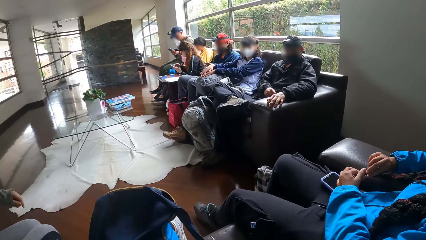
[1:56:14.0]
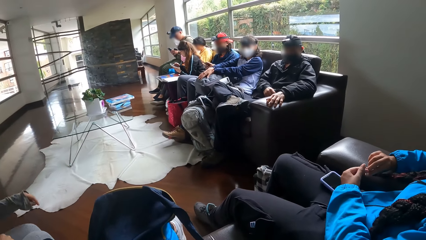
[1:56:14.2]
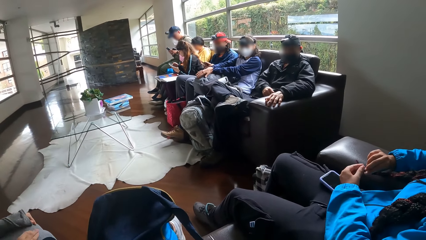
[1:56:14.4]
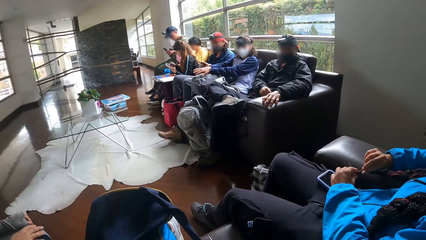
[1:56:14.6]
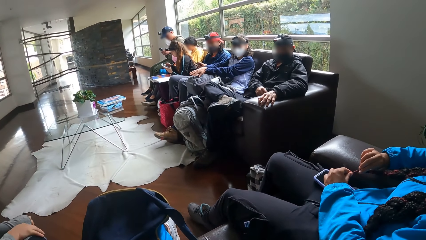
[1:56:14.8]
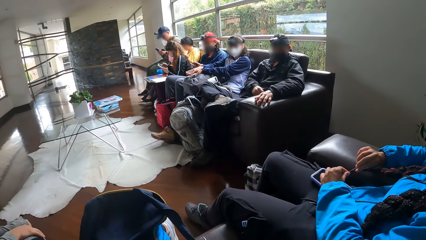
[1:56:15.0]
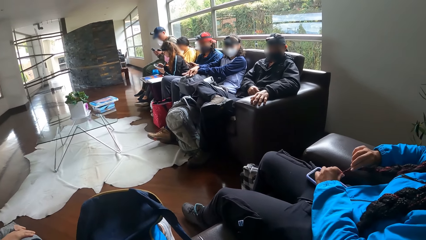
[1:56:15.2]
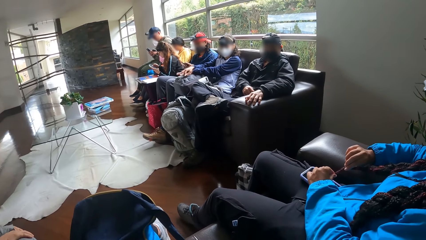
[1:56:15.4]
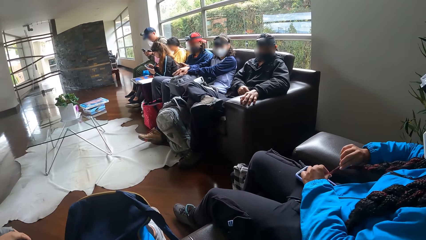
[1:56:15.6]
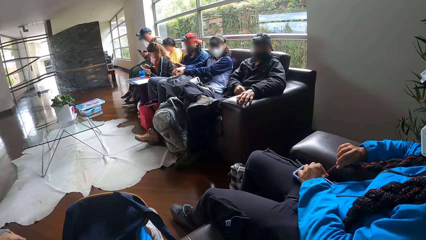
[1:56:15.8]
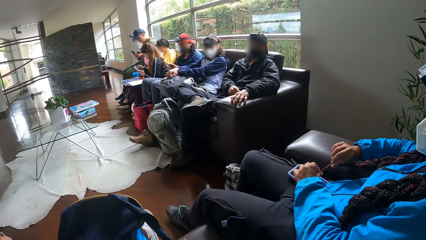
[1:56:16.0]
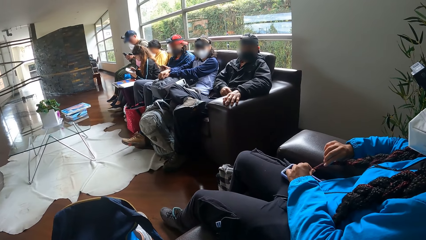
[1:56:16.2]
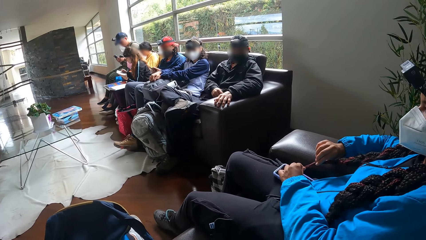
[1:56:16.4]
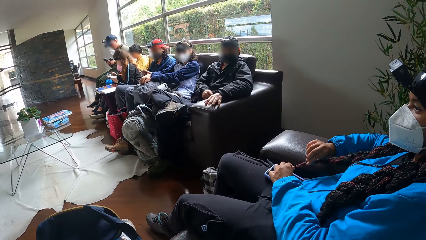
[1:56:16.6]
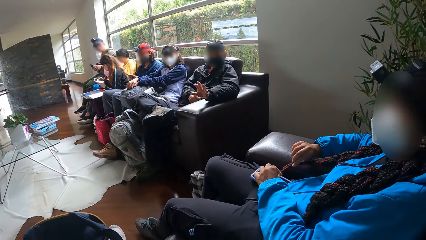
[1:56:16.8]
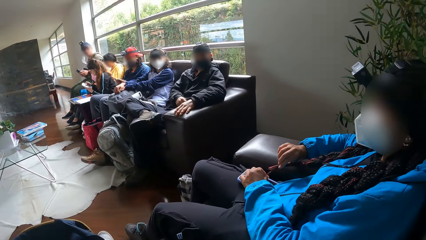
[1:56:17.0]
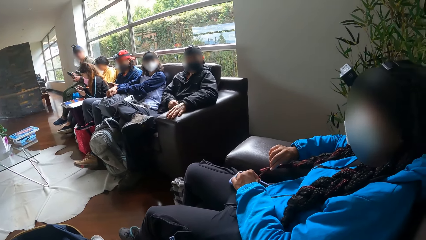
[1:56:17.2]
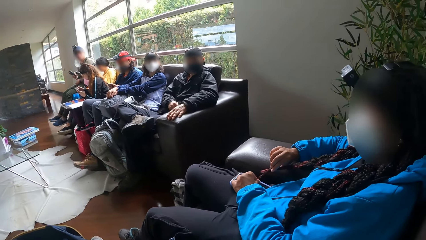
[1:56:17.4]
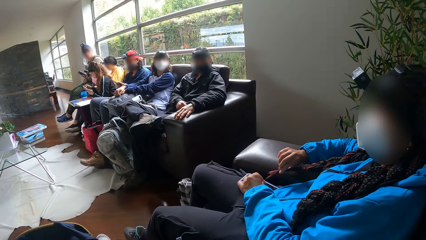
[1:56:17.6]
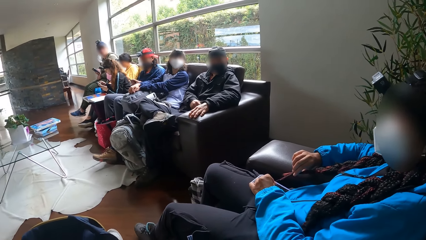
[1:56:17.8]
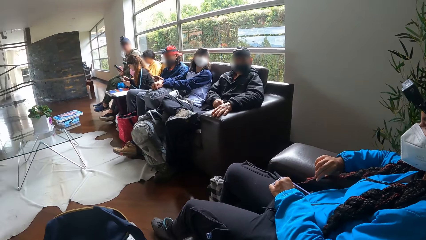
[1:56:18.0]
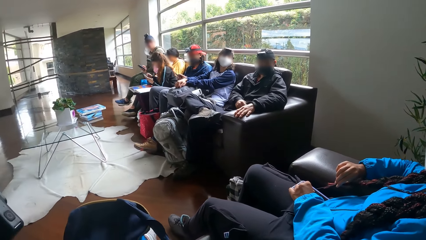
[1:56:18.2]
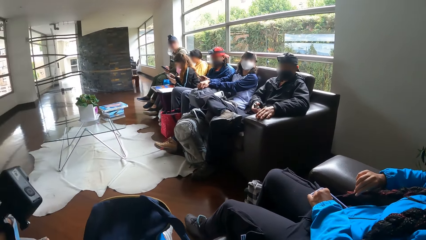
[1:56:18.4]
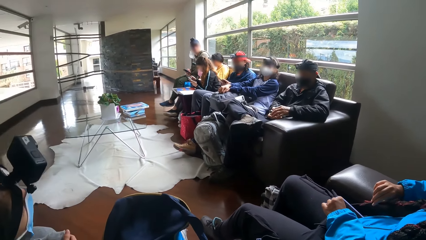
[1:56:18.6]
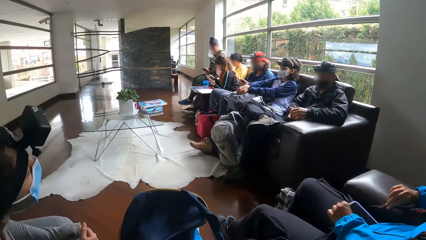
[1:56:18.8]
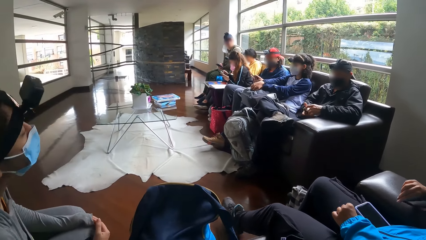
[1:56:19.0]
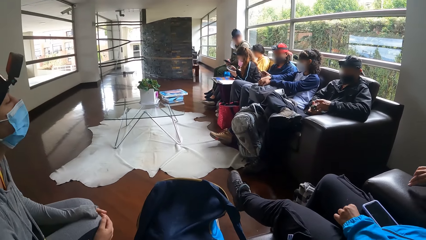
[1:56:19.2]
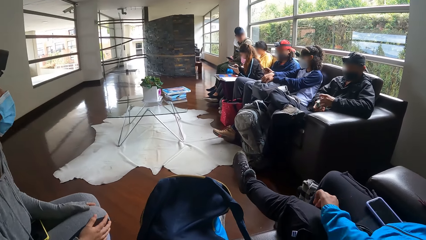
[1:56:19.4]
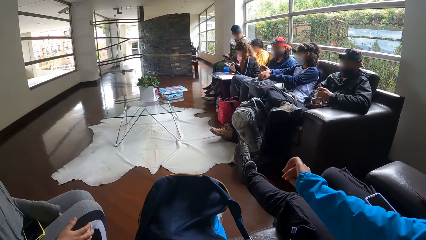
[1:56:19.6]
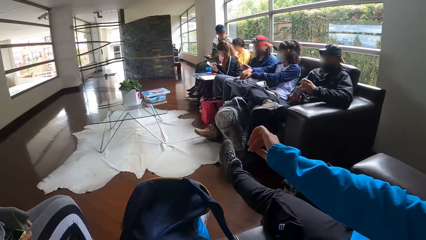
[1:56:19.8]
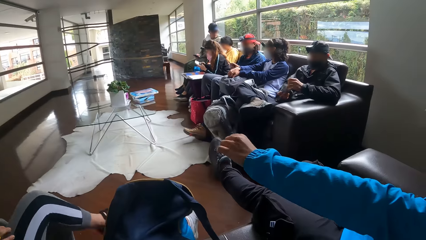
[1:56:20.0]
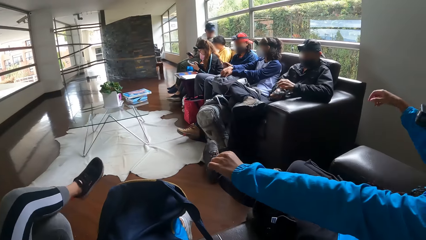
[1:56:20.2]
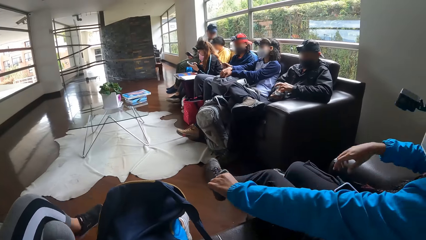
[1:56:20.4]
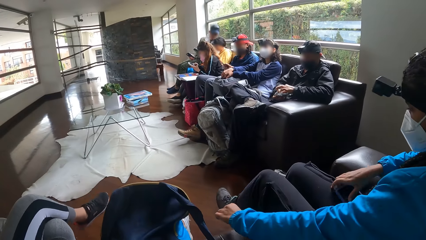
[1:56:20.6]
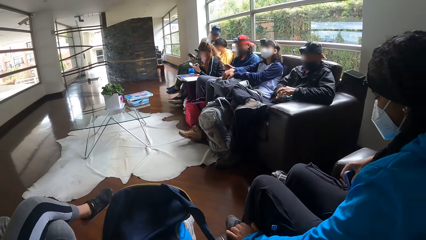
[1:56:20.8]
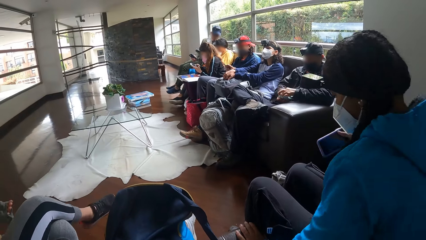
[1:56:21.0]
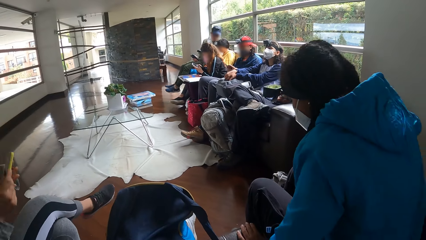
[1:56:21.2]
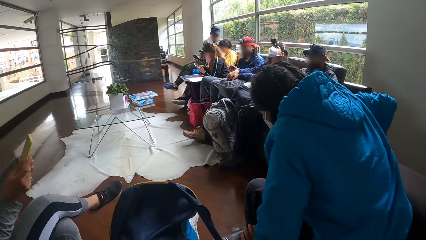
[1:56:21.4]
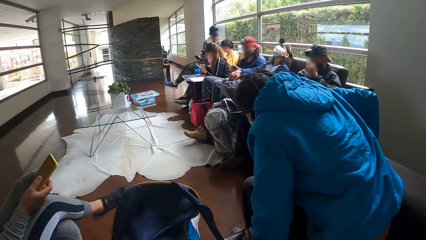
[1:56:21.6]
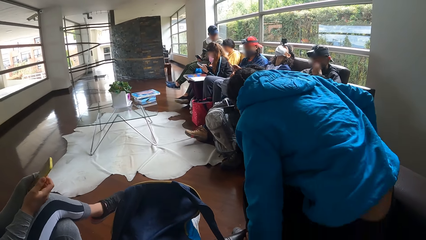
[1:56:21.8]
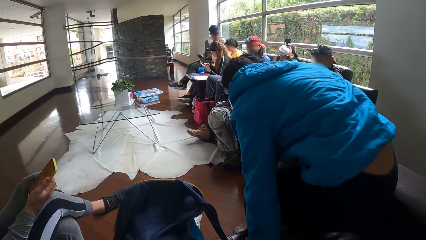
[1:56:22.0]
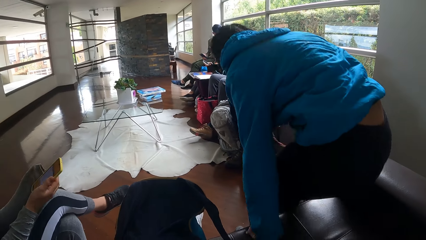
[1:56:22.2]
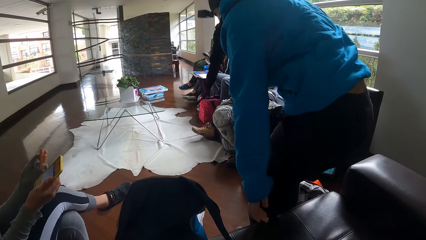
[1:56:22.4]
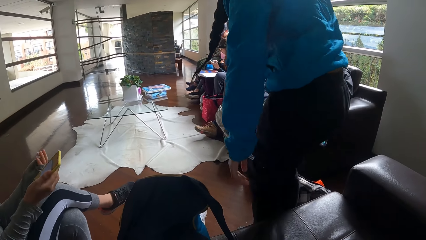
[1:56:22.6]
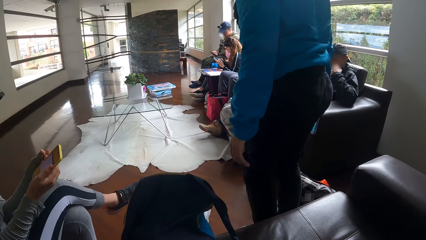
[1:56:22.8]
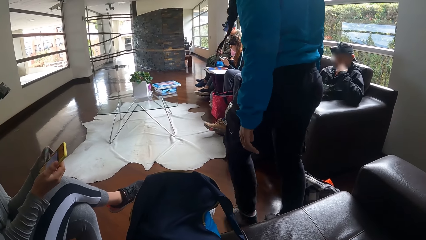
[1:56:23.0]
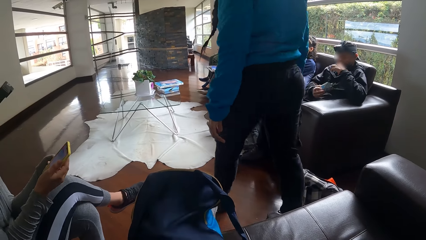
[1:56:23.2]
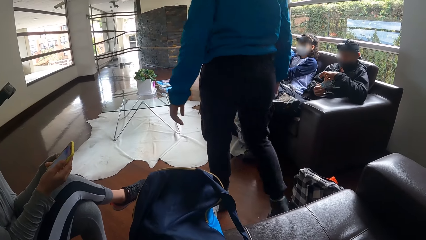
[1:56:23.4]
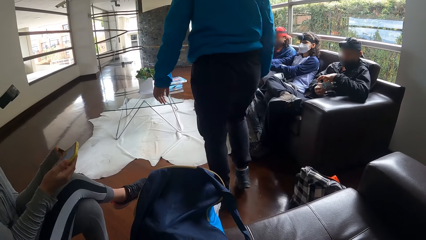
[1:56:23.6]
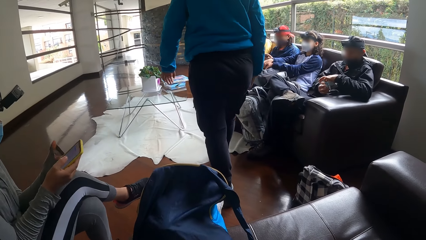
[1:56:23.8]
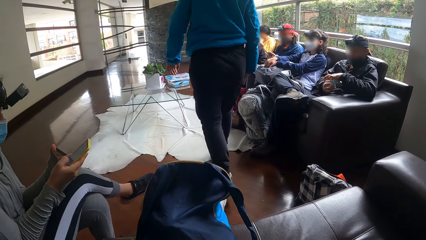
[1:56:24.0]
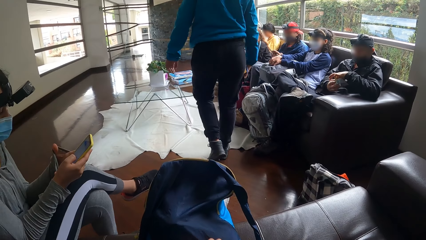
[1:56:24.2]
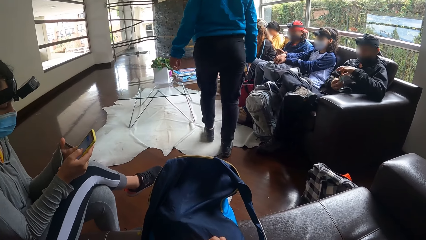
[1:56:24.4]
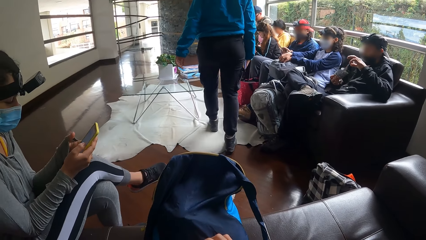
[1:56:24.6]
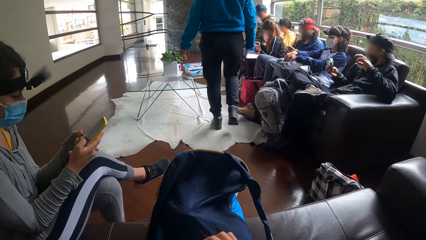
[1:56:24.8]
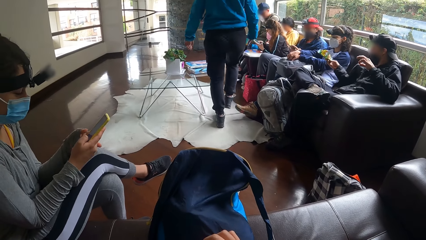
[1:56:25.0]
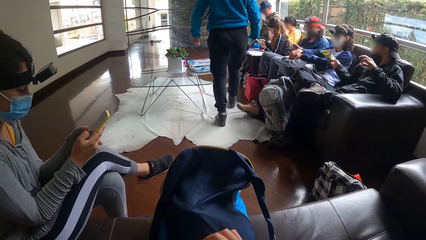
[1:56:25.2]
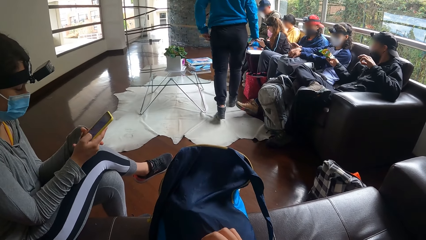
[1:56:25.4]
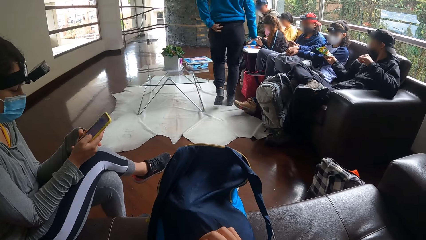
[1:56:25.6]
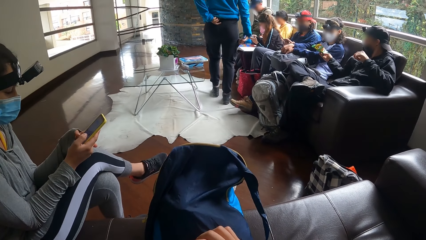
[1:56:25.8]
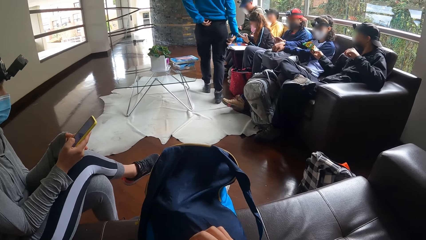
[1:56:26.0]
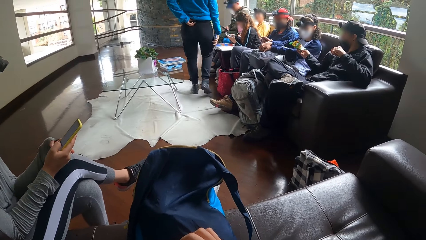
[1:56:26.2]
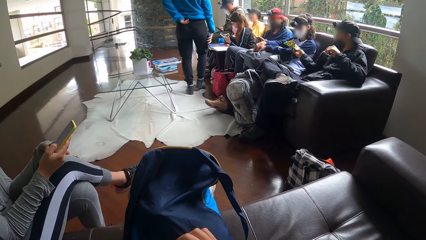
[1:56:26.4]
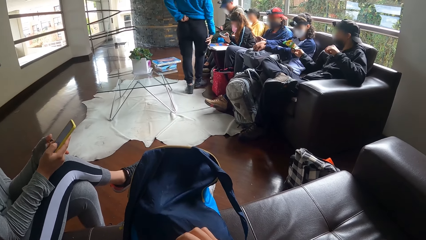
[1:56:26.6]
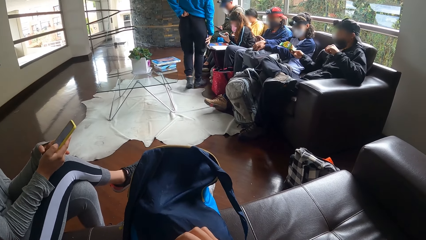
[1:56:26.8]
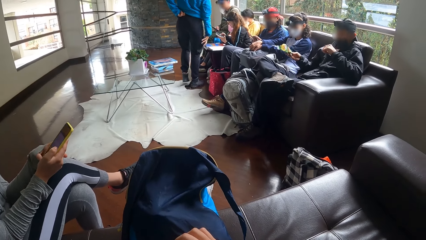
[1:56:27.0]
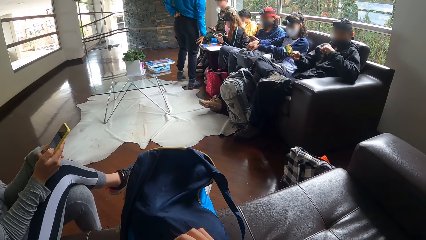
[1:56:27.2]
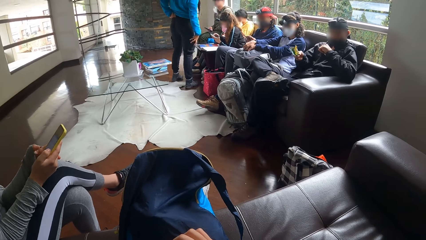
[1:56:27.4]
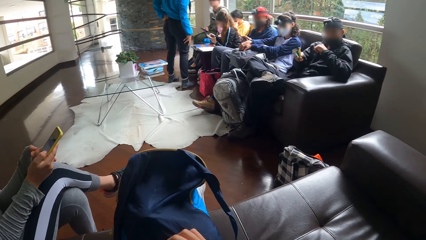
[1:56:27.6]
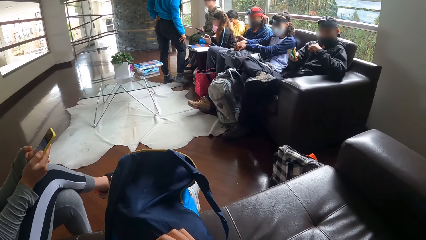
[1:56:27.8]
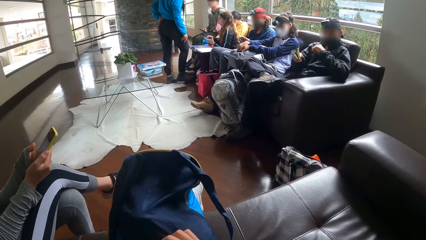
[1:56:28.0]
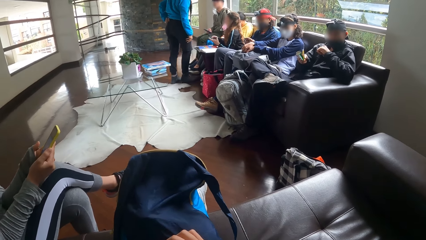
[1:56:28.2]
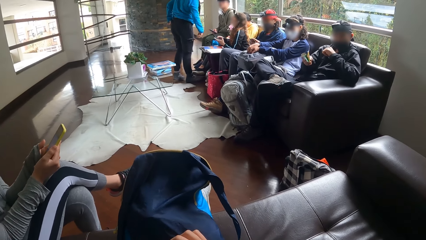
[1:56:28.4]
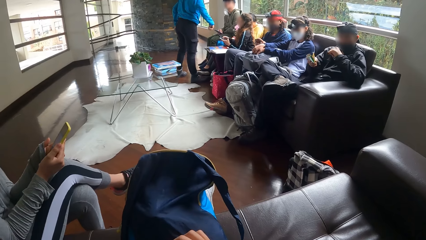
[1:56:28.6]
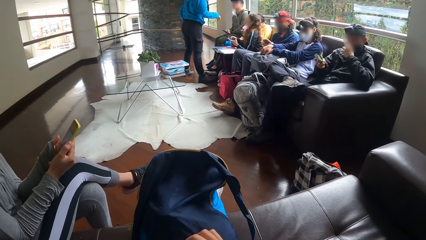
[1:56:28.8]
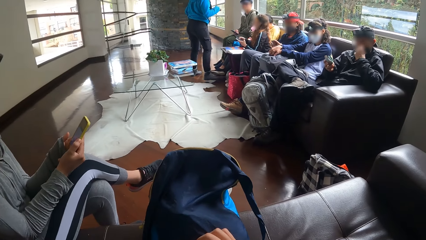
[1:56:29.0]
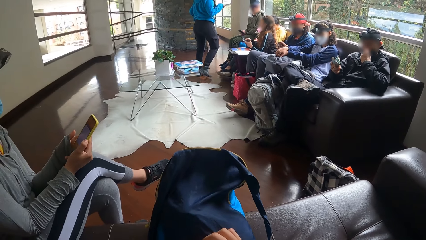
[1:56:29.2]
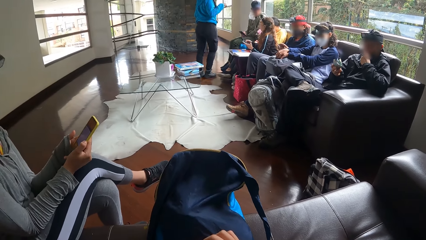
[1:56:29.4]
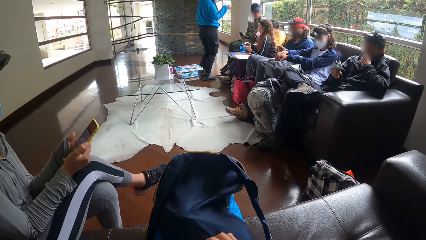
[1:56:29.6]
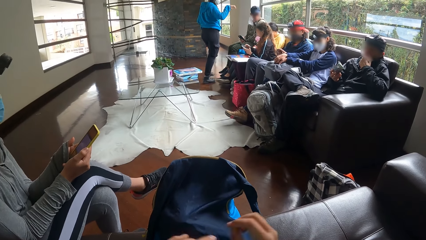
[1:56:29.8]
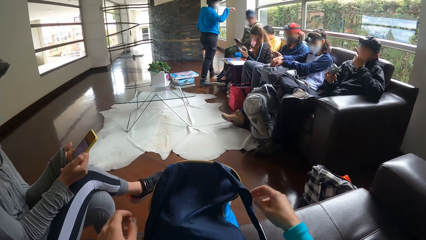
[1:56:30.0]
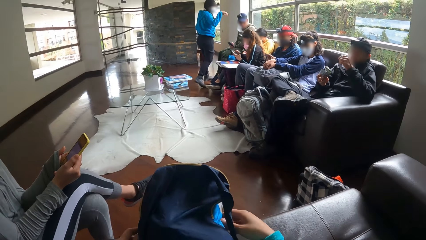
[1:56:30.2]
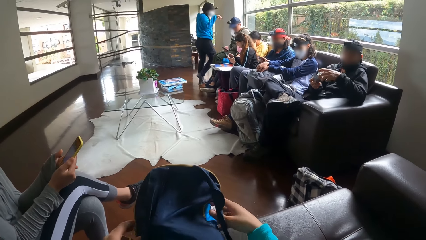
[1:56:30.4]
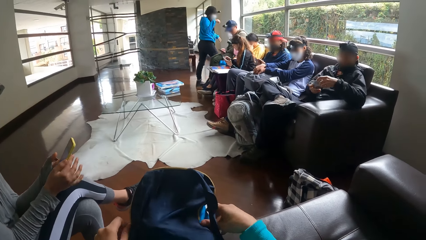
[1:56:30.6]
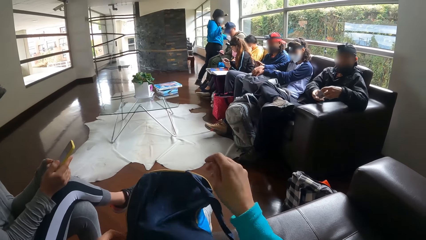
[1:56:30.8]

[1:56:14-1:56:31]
The camera wearer looks around. A man interacts with the camera wearer. A woman taps a bag. Another man moves his head. The first man gesticulates with his left hand. A second woman stretches her left hand and her left leg. A third woman moves. A fourth woman picks the phone on her lap with her right hand. She picks up the phone on her lap with her right hand. The second woman lifts her leg. She stands up from the chair. The fourth woman operates the phone in her hands. The second woman walks to the center of the room. The first man picks a snack with his left hand from the snack pack in his right hand. The second woman puts the phone in her right hand in the pocket of her trousers. The first man interacts with the camera wearer, a fifth woman, and the fourth woman. The fifth woman interacts with the first man. The other man moves paper. The second woman interacts with a third man, a sixth woman, and a seventh woman. The third woman uses a phone. The first man puts the snack in his left hand in his mouth. The second woman walks.
